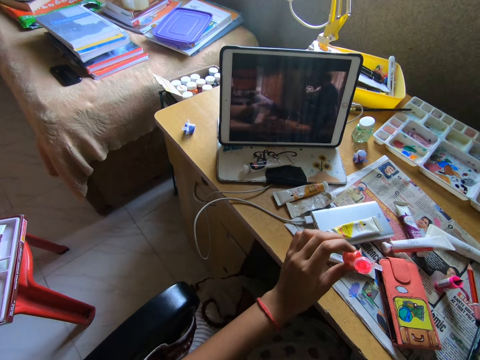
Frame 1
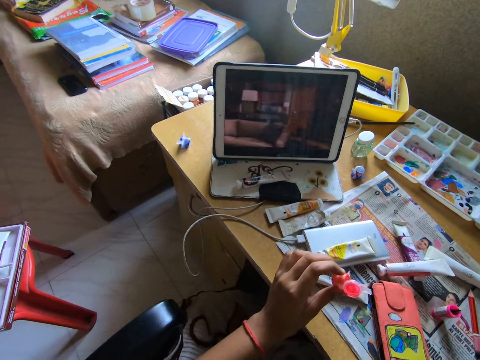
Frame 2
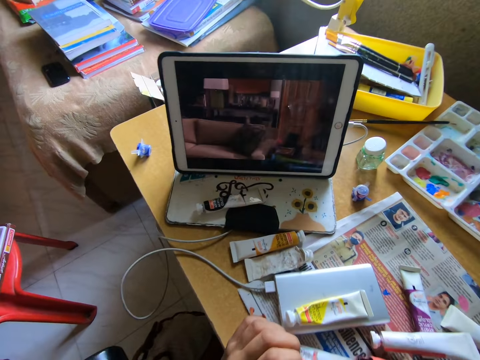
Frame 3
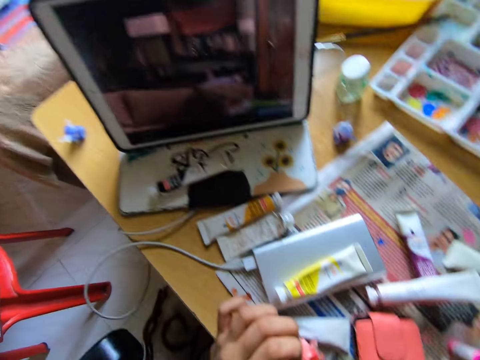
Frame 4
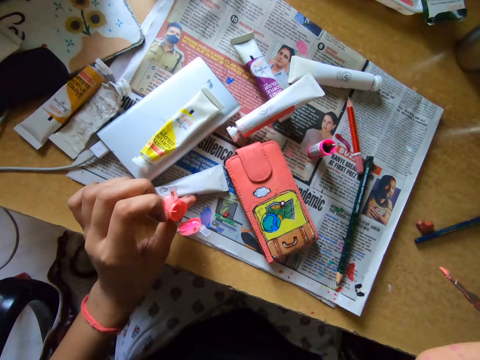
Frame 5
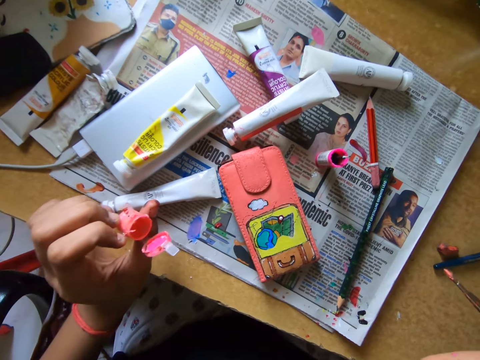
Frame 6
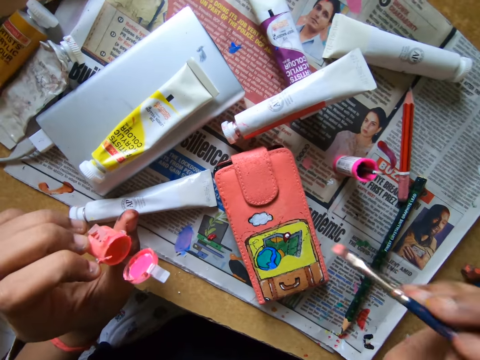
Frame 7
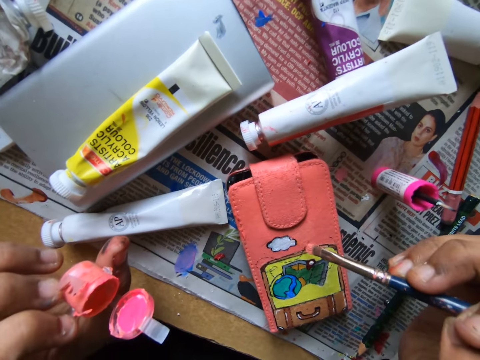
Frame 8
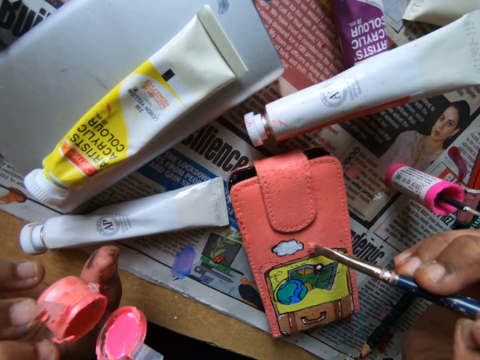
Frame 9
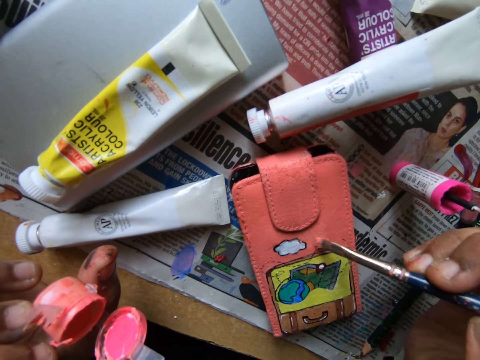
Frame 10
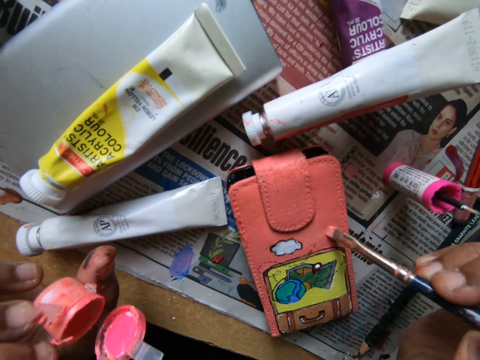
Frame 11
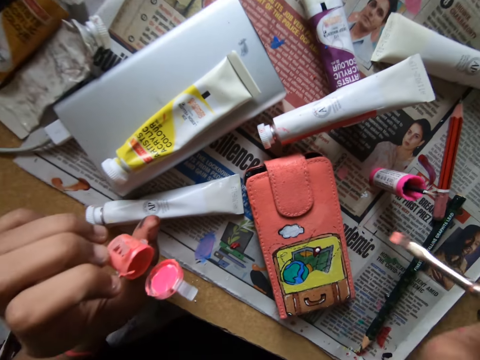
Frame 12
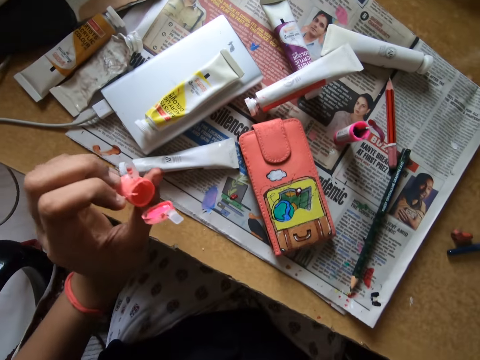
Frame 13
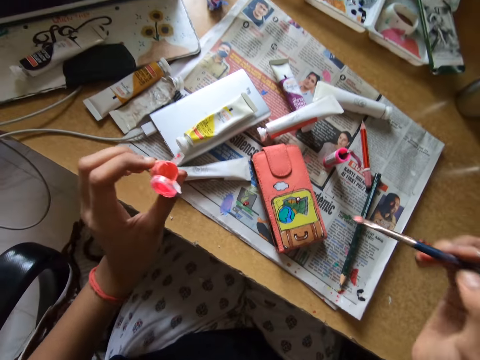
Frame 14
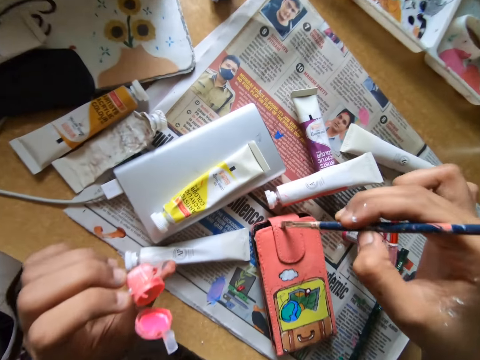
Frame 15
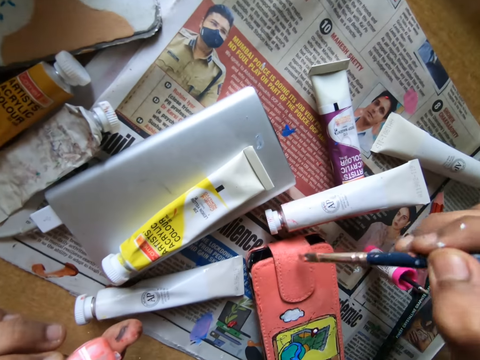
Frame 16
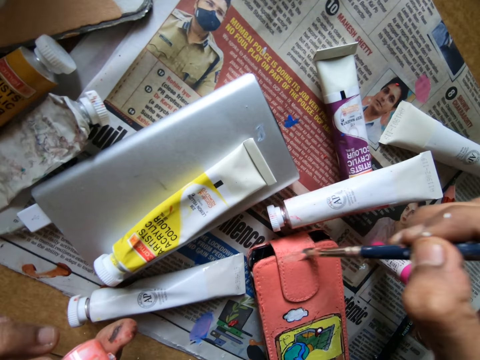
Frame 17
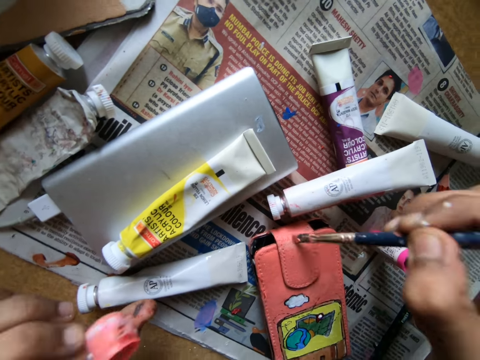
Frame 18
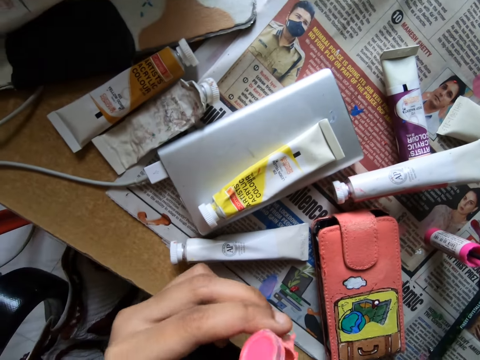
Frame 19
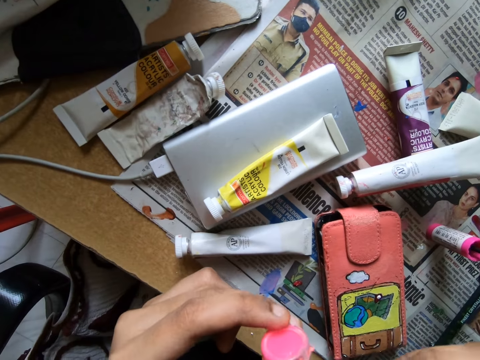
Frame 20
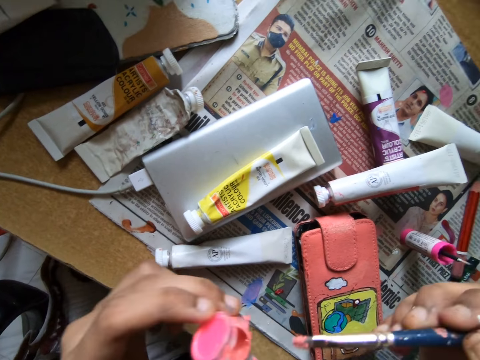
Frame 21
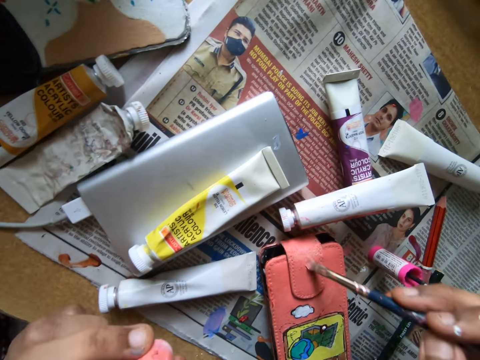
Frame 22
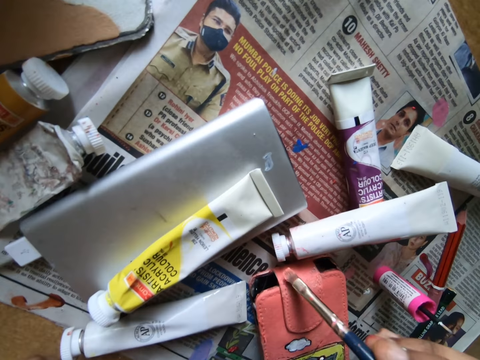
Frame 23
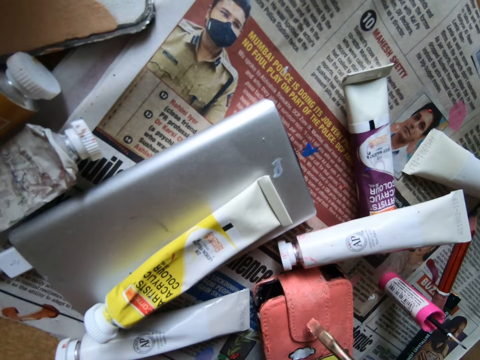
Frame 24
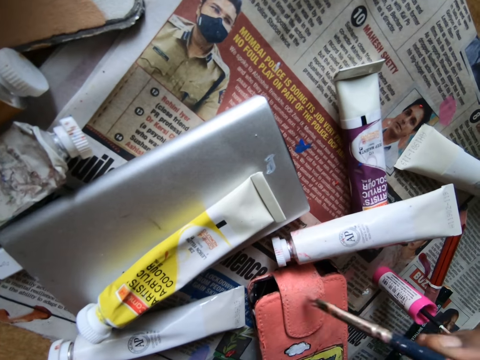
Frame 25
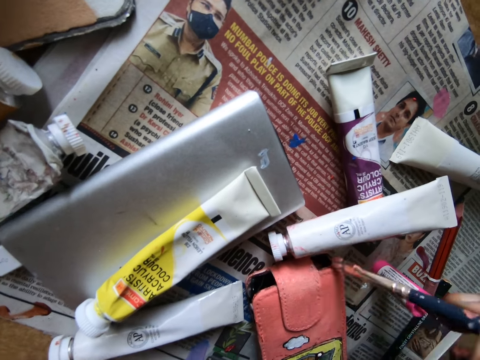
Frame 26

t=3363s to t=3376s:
The camera wearer paints the pouch on the table with the black color brush. She dips the black color brush into the small paint strip. She paints the pouch on the table with the black color brush.

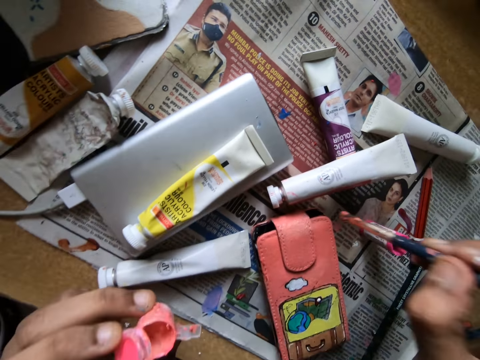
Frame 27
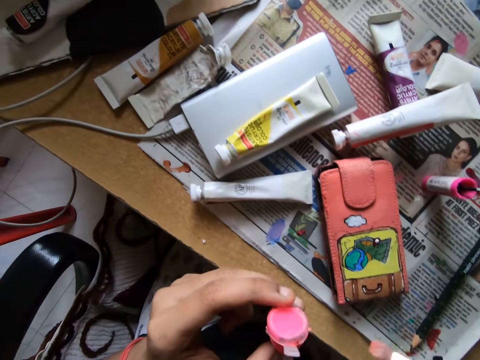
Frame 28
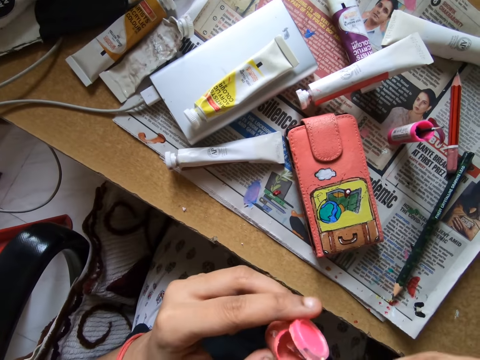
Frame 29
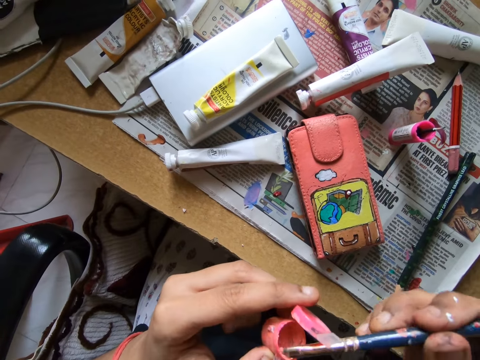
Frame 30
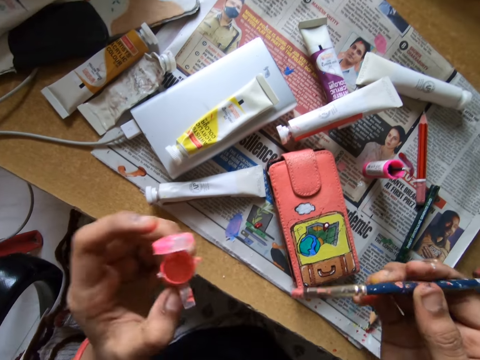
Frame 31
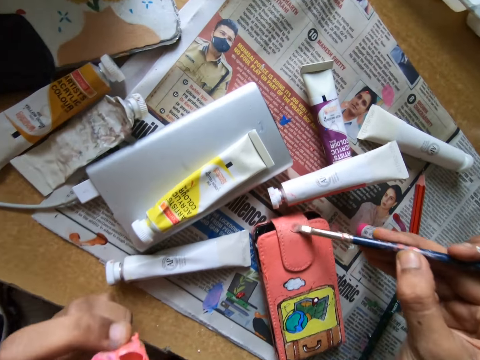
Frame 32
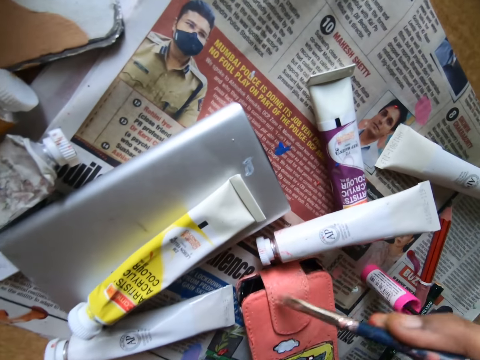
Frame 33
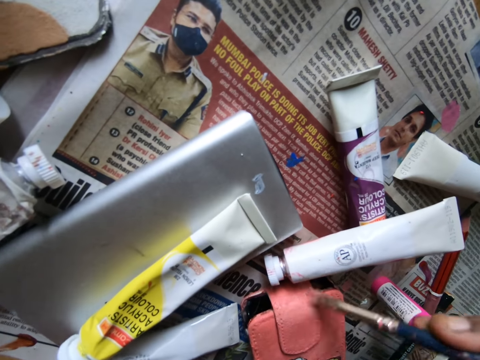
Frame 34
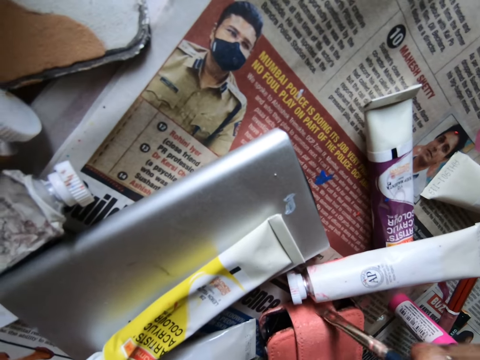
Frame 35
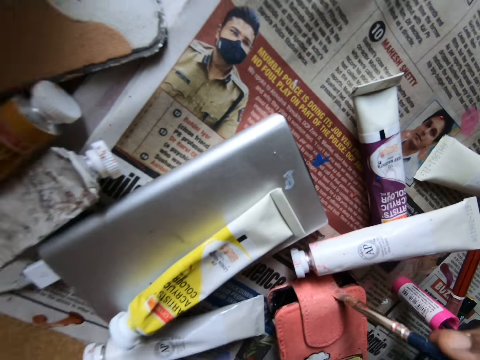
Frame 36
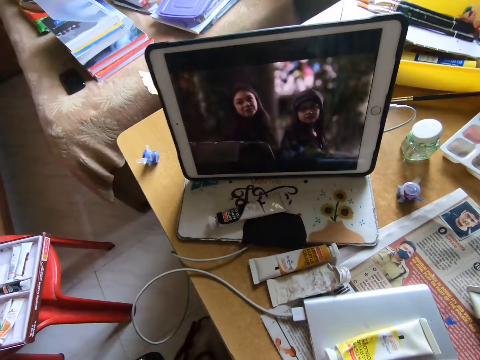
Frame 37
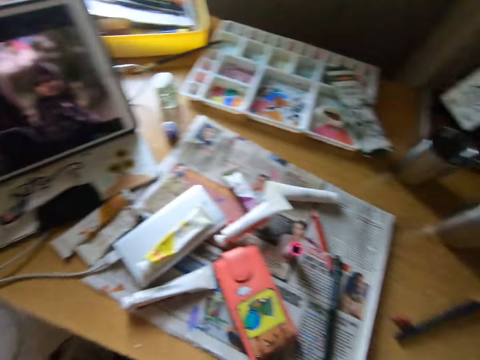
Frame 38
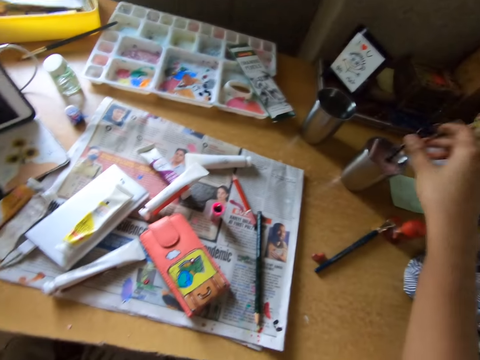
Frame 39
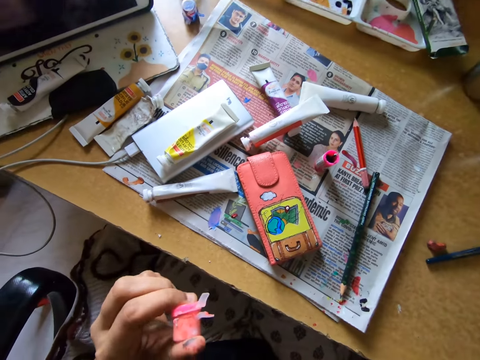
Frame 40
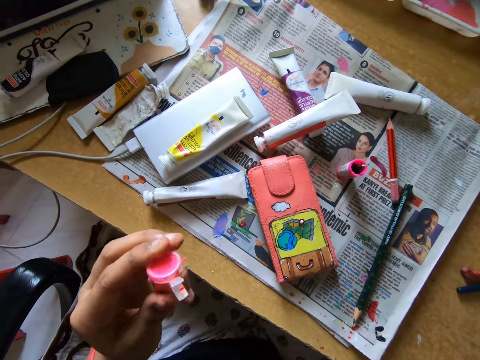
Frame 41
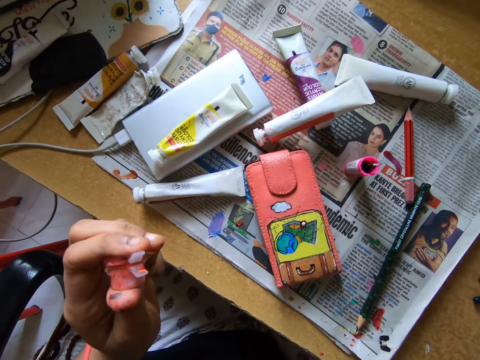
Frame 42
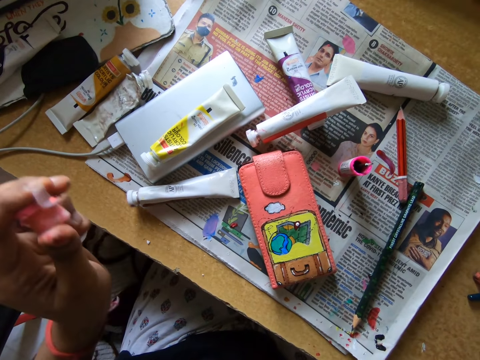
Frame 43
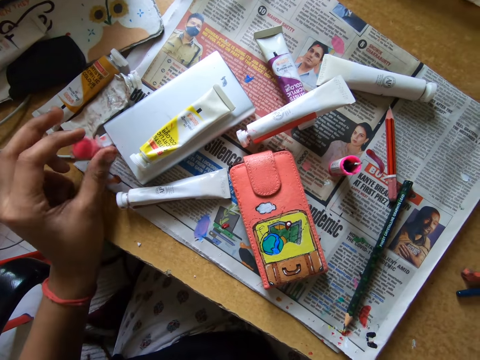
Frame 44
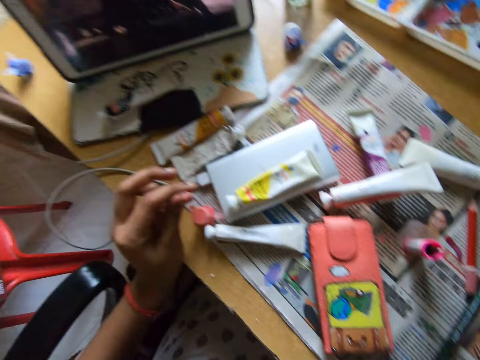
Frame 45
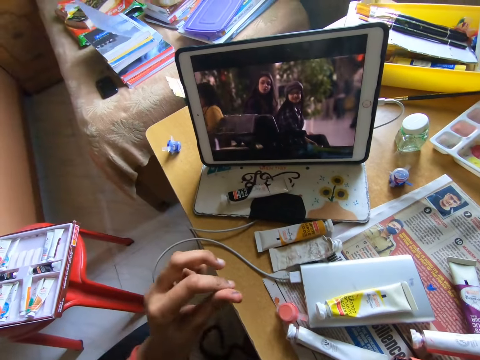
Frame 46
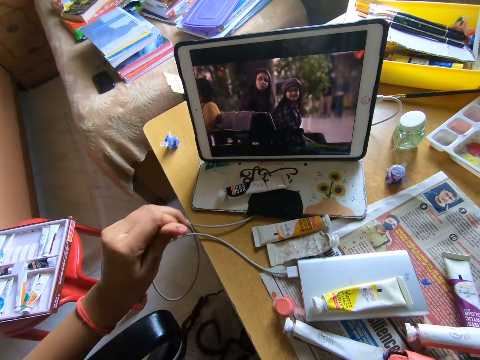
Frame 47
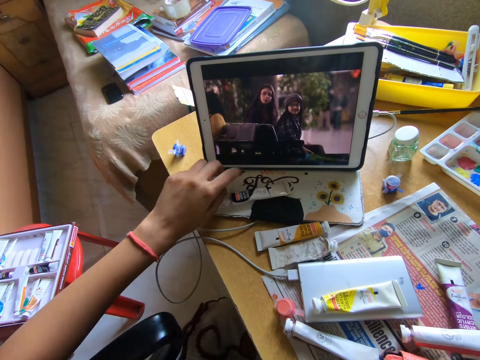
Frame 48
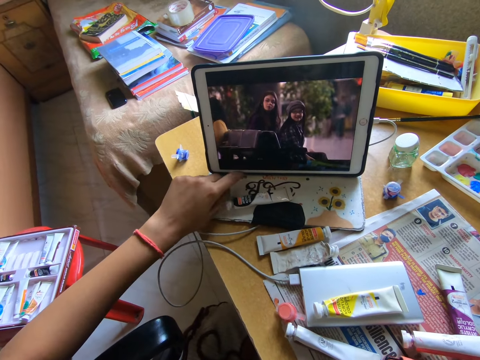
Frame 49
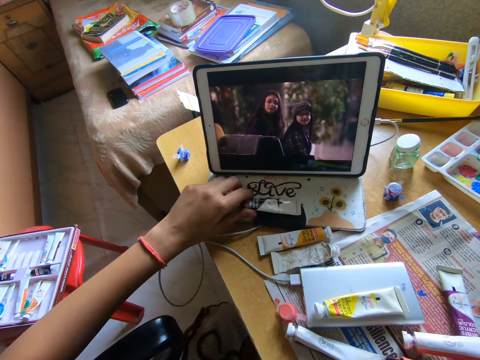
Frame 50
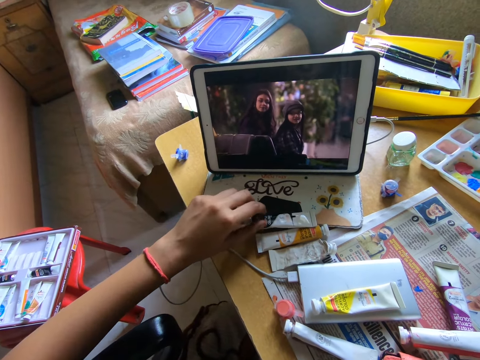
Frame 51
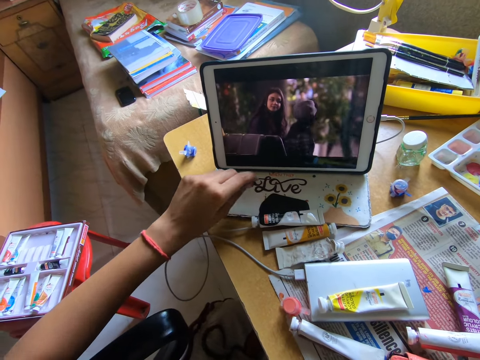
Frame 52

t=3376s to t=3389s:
The camera wearer dips the black color brush or pencil brush into the small paint strip or mini paint can. She paints the pouch on the table with the black color brush. She watches on a tablet. She dips the pencil brush in a tumbler. She picks up the black color brush from a cup on the table. She closes the small paint strip with her left hand. She drops the small paint strip on the table. She rubs her left fingers and watches on the tablet. She picks up a tube from the table with her left hand. She scrolls on the tablet with her left fingers. She moves the paint can on the table. She drops the tube on the table.
